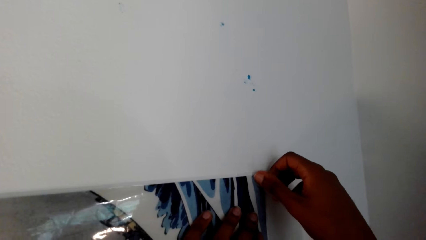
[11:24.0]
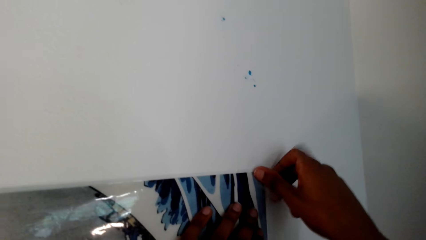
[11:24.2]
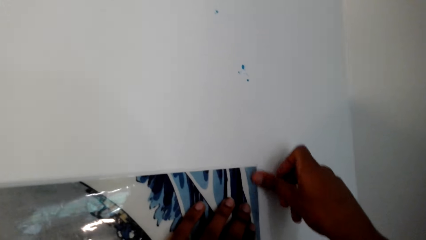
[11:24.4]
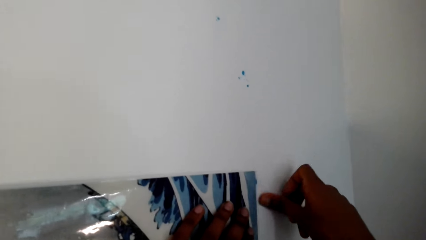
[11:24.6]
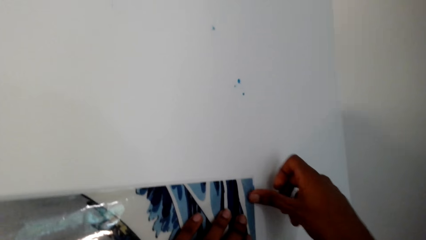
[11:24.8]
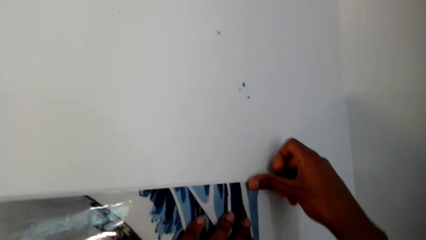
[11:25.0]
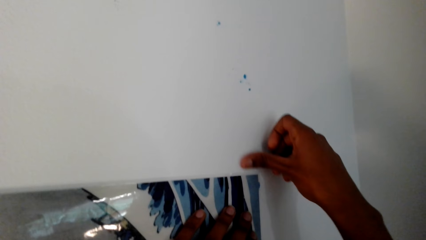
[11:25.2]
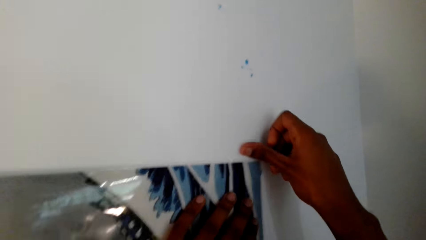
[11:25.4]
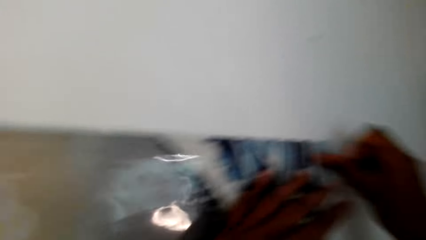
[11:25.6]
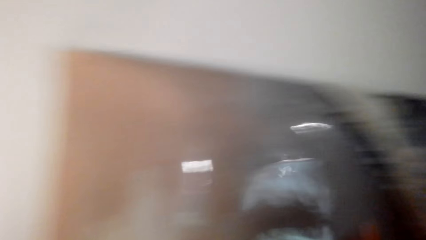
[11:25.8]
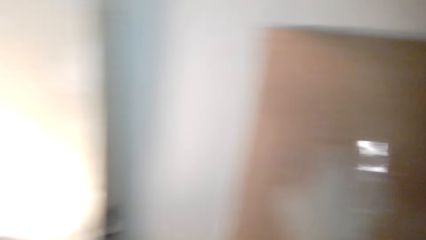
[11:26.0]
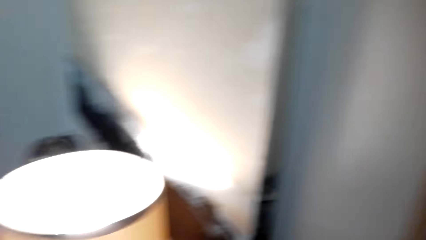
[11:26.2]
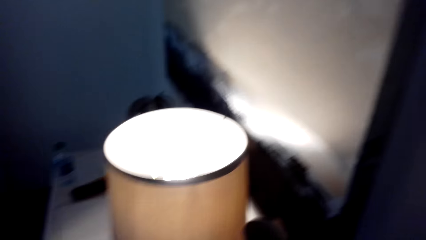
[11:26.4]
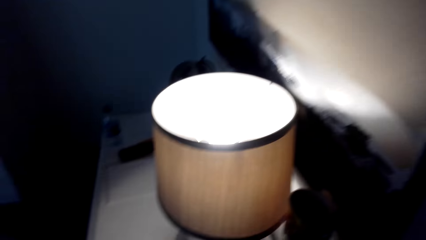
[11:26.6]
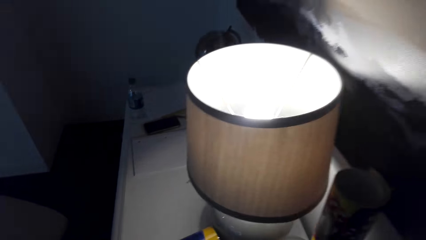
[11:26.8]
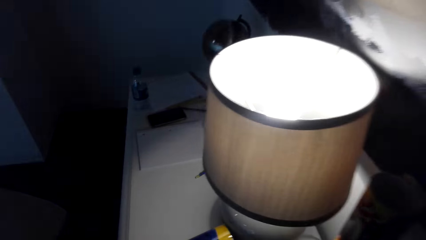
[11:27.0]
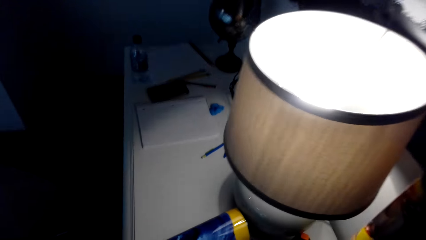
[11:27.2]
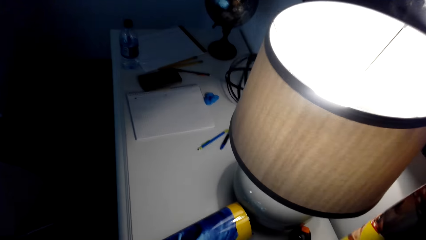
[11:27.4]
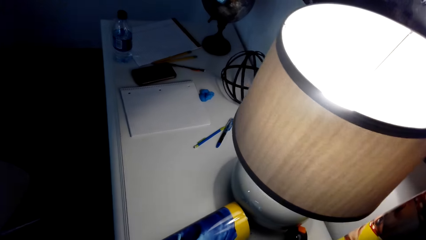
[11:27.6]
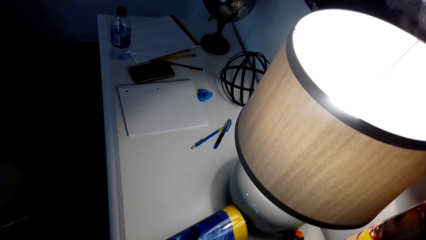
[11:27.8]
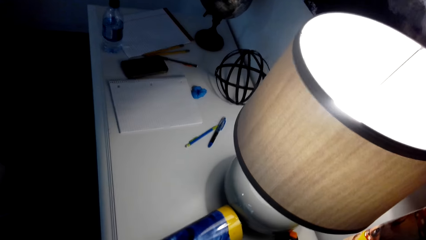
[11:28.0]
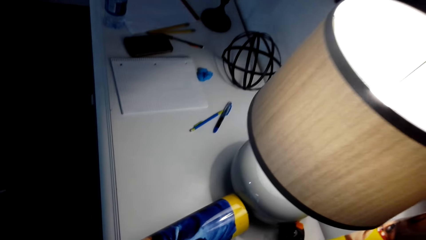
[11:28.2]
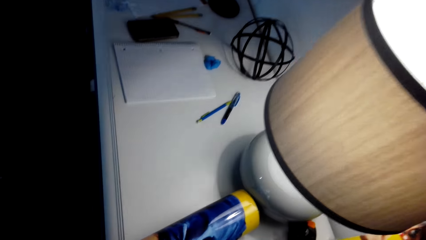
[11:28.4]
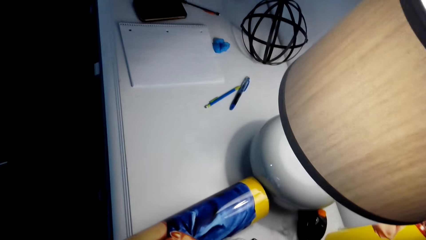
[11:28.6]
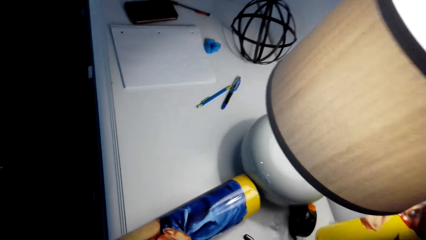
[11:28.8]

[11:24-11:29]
The camera wearer sticks the paper on the wall with sellotape.

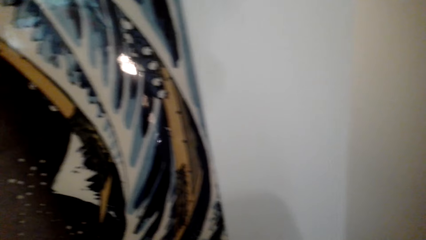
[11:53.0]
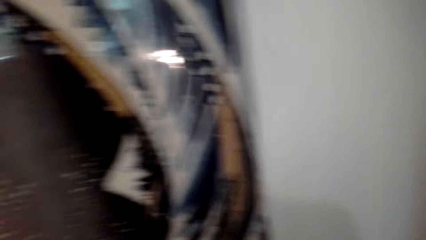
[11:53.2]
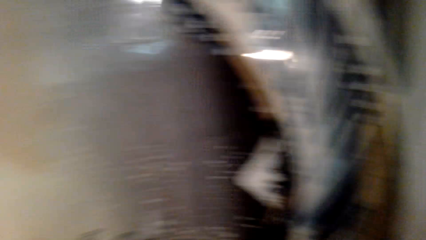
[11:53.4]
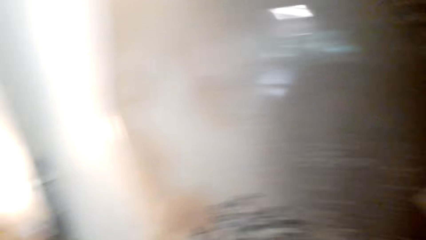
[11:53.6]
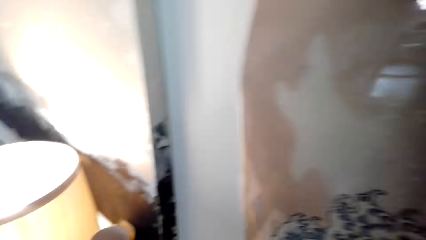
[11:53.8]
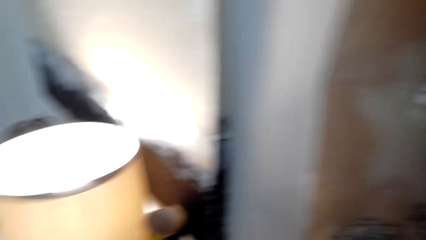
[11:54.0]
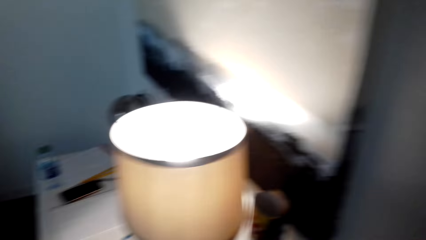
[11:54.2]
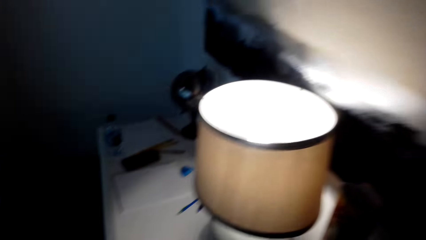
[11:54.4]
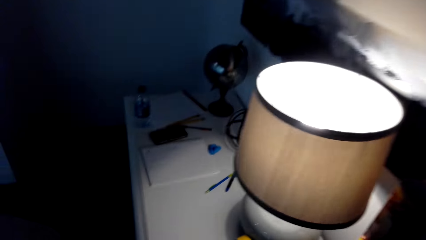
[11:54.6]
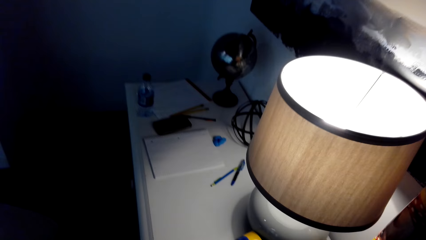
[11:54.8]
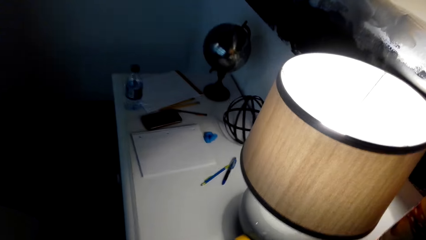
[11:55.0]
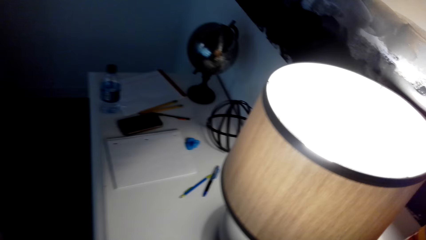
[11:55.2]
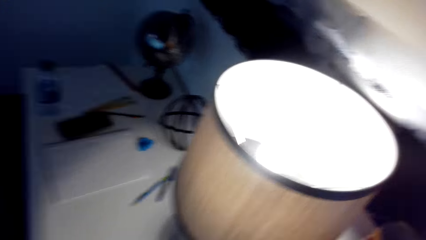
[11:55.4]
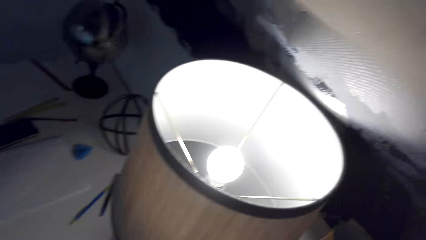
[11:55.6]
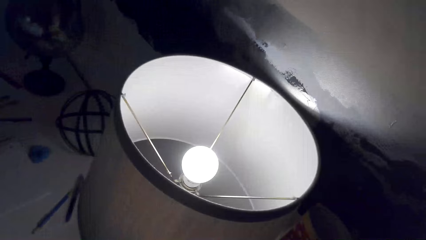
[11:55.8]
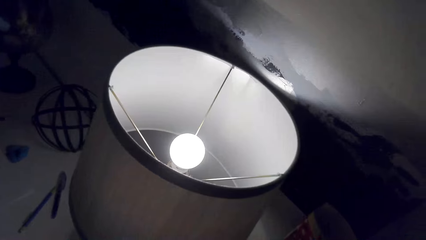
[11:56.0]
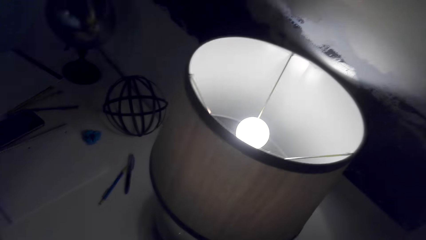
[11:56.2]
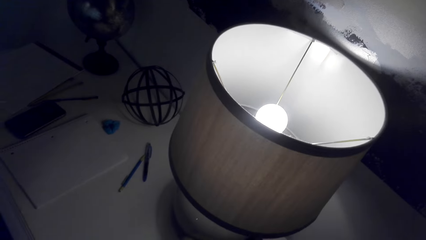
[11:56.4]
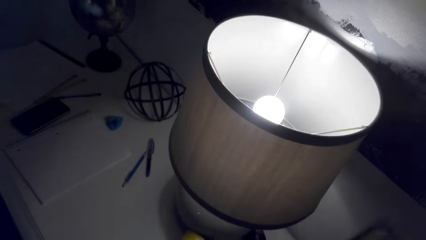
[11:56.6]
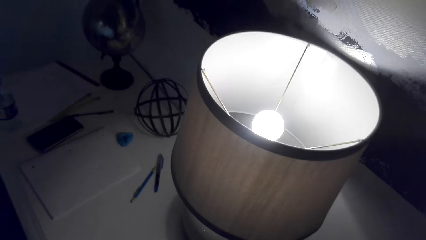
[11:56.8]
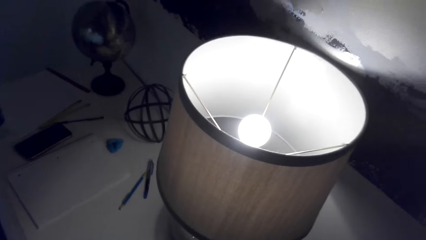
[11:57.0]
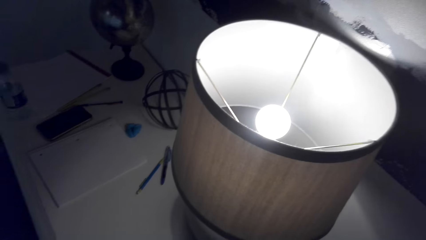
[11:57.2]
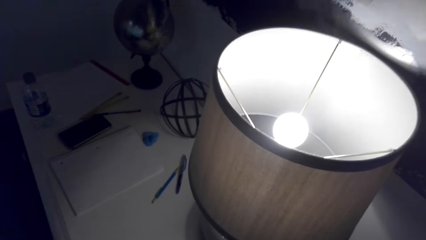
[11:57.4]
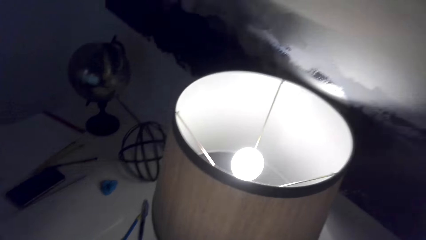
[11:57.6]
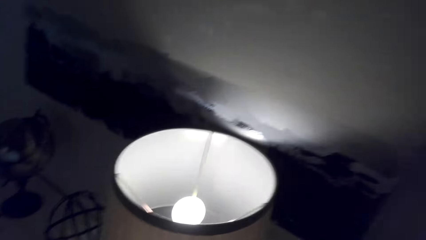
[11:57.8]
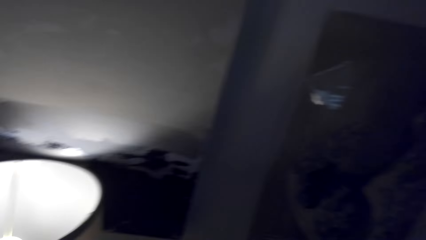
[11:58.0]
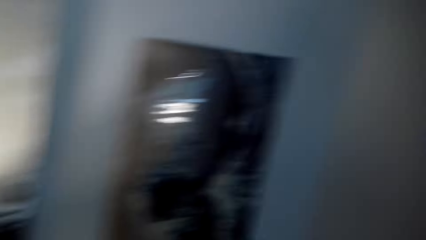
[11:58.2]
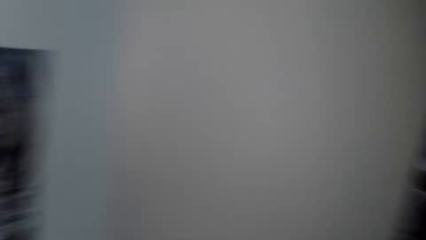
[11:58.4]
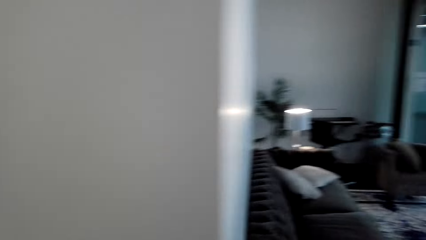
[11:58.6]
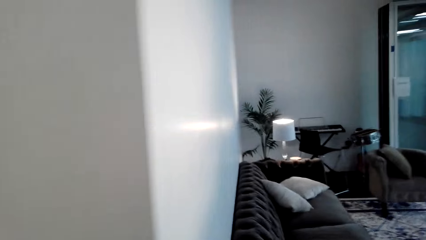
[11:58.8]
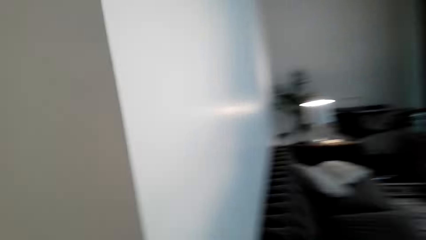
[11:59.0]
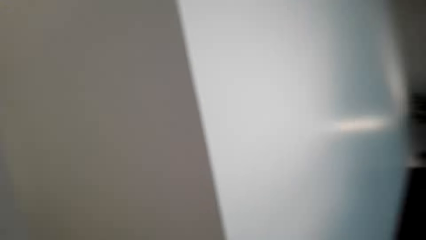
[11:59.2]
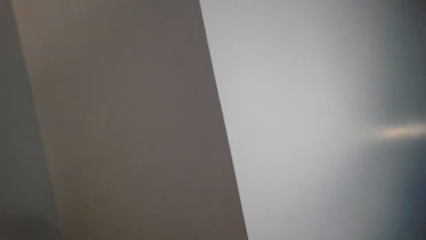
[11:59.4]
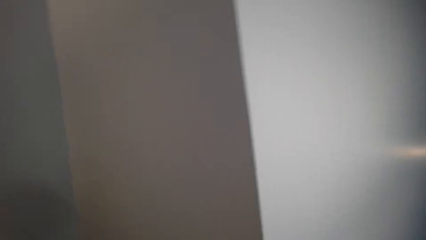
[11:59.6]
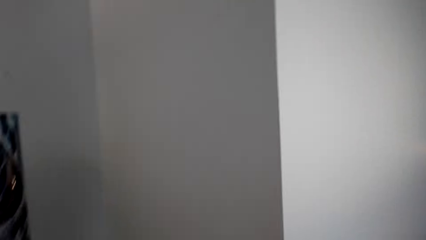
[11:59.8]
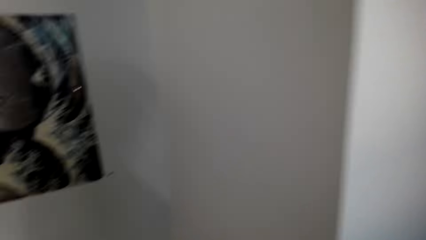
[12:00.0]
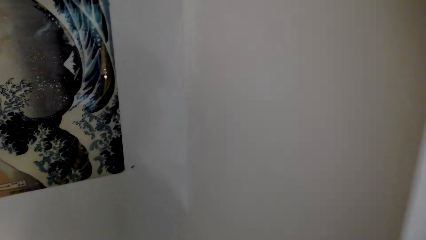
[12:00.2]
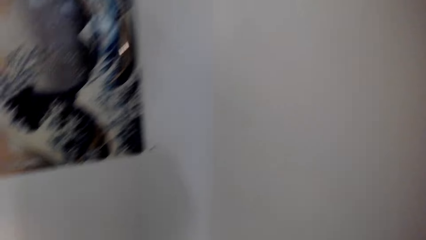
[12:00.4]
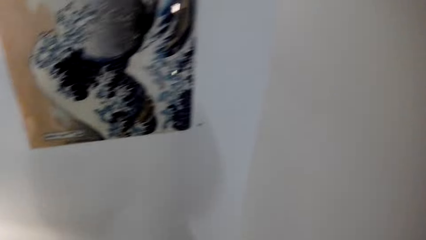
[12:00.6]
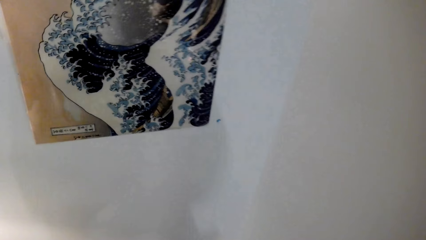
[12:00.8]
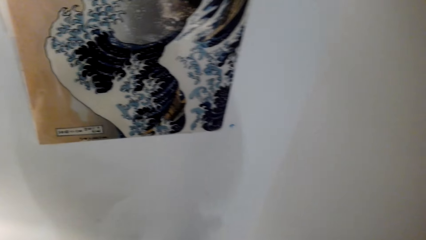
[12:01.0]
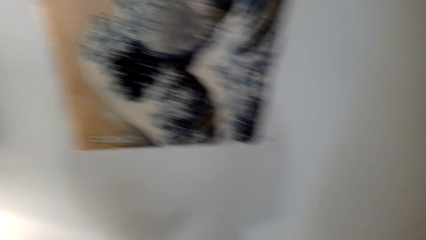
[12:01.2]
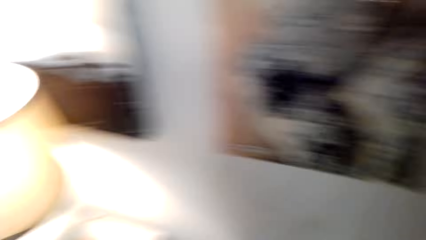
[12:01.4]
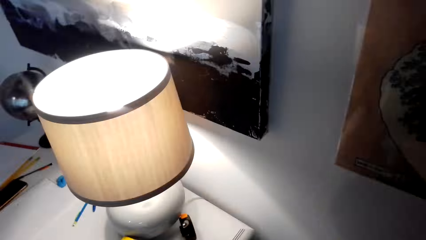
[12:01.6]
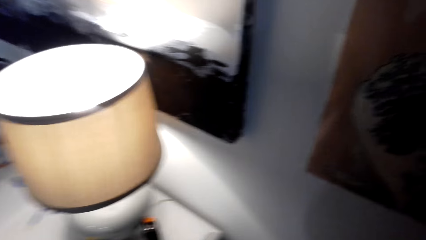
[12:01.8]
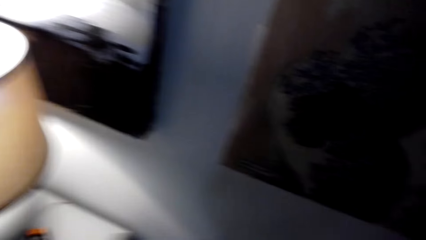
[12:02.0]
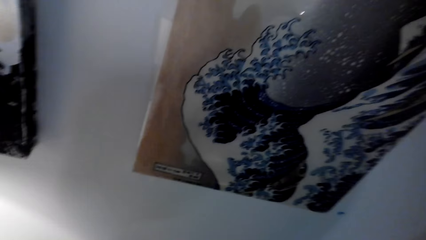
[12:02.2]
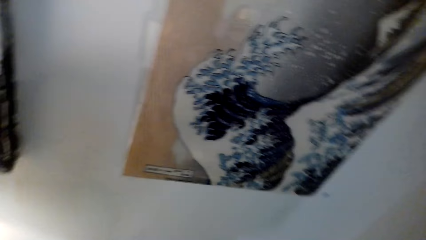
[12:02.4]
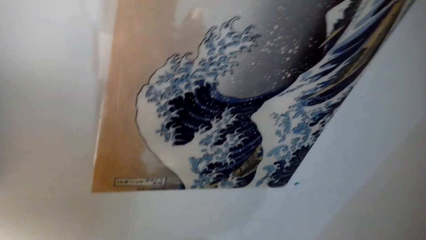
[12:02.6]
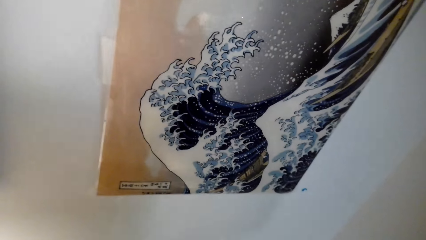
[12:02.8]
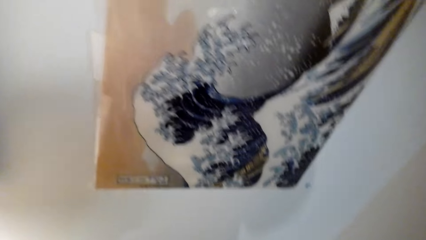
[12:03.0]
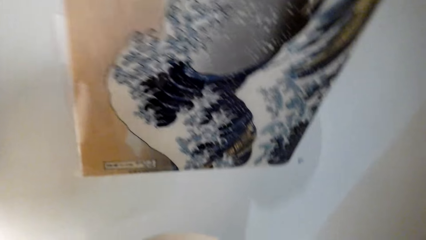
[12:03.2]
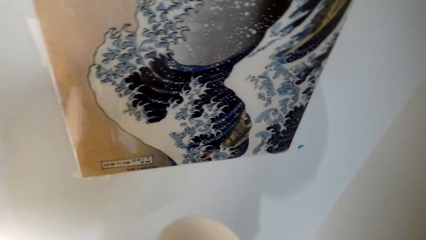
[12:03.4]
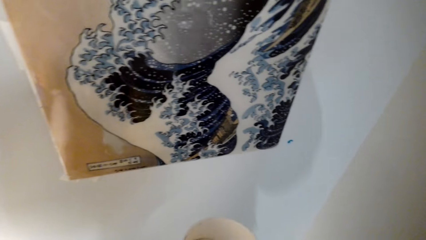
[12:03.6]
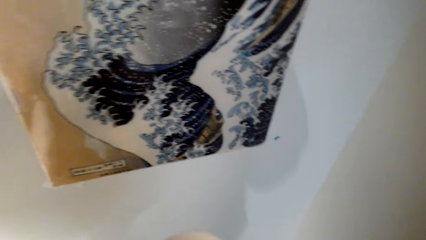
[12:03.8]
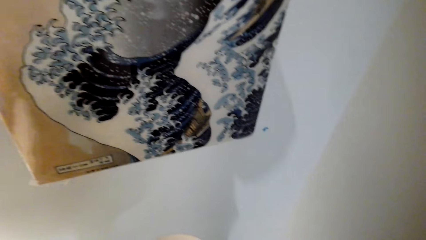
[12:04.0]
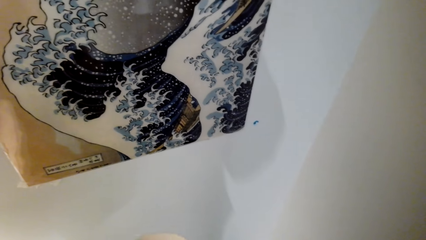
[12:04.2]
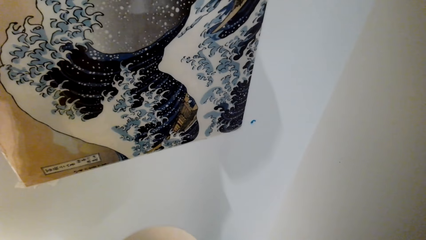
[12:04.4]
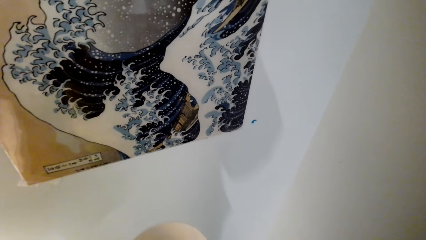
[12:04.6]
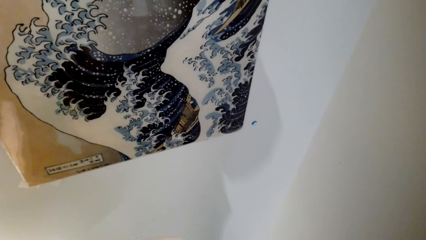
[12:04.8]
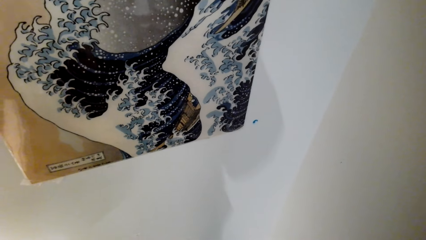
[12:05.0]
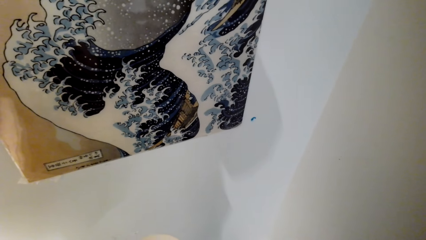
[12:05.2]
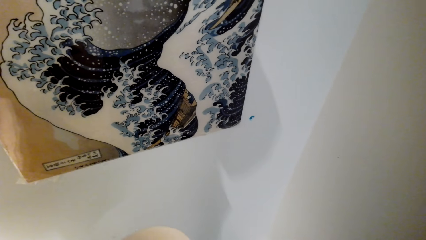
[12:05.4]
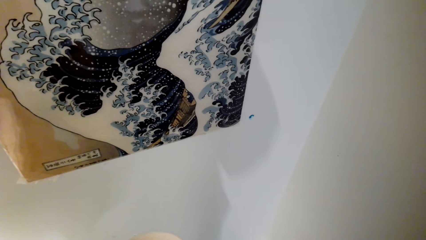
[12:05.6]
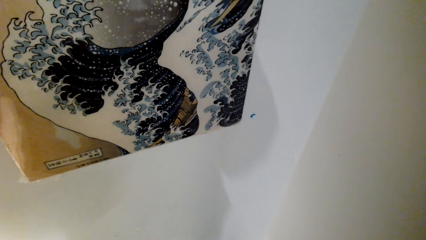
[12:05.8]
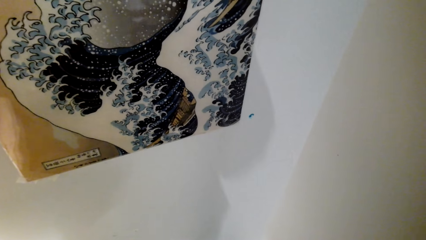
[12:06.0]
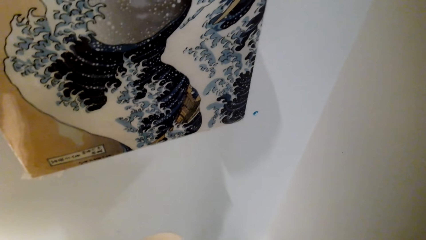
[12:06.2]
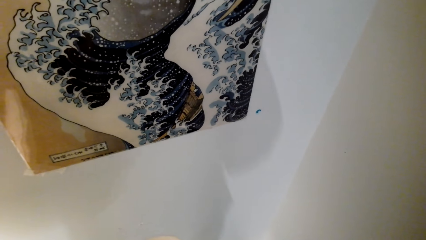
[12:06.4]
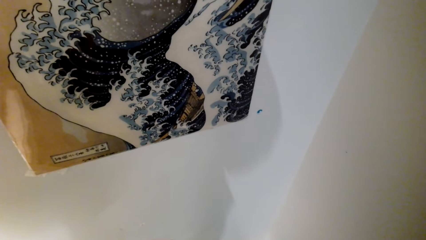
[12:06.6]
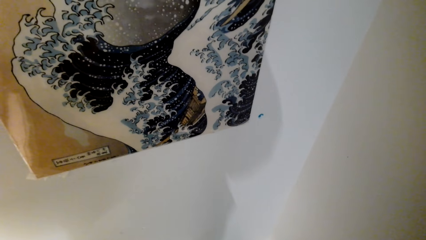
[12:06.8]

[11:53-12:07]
The camera wearer looks around. They look around again.
